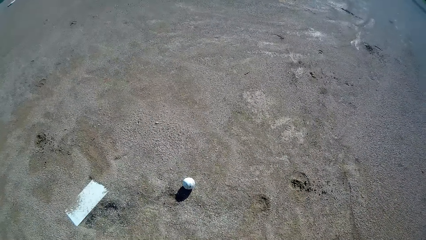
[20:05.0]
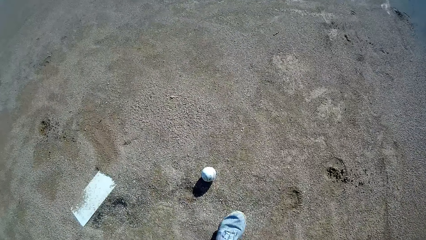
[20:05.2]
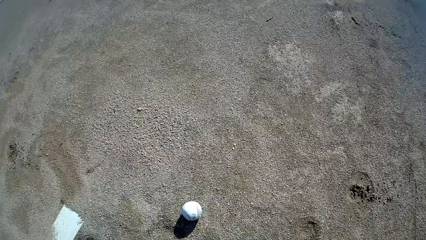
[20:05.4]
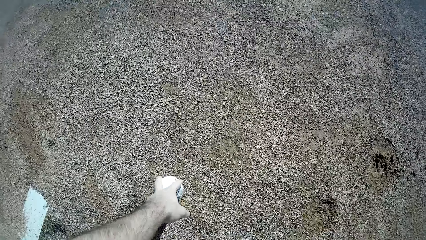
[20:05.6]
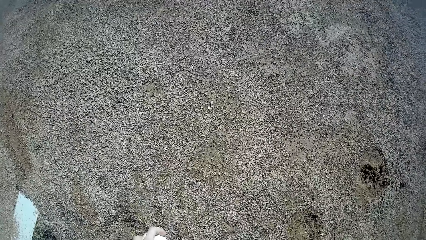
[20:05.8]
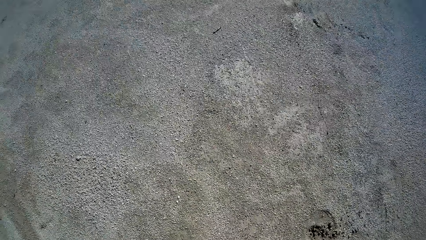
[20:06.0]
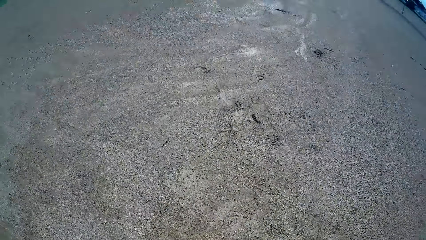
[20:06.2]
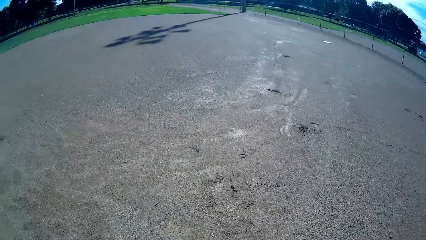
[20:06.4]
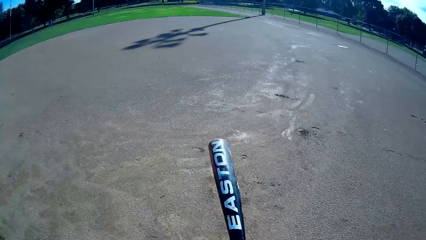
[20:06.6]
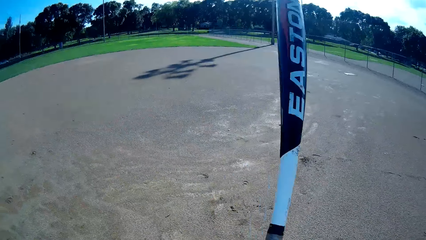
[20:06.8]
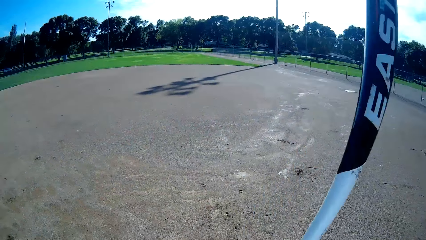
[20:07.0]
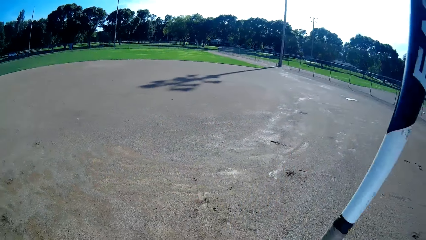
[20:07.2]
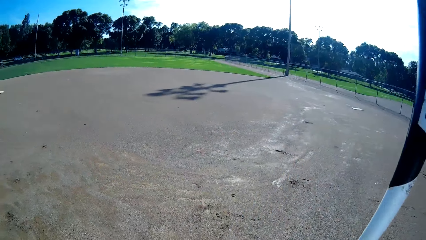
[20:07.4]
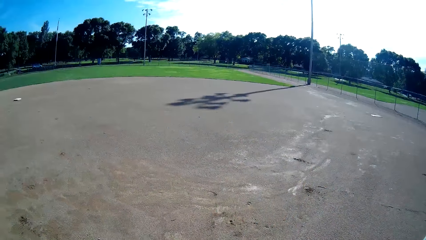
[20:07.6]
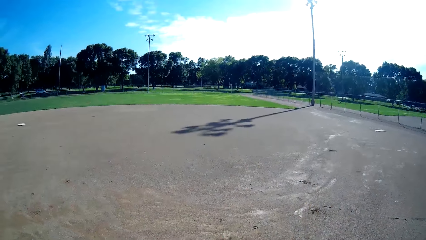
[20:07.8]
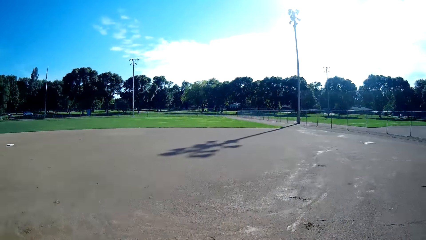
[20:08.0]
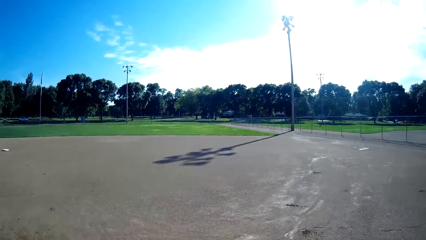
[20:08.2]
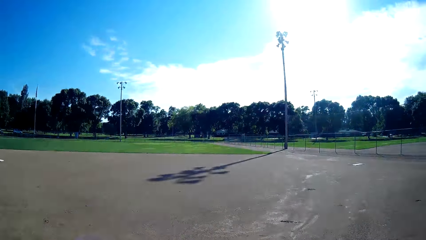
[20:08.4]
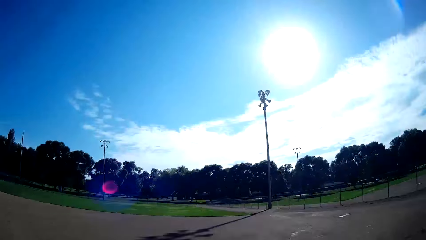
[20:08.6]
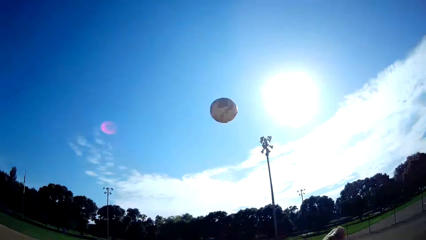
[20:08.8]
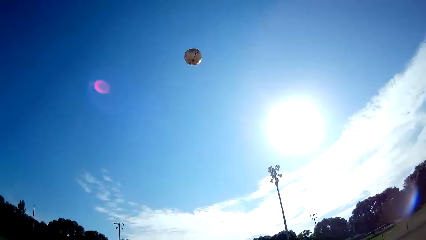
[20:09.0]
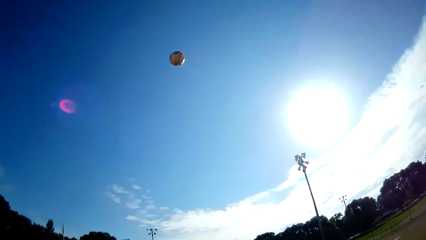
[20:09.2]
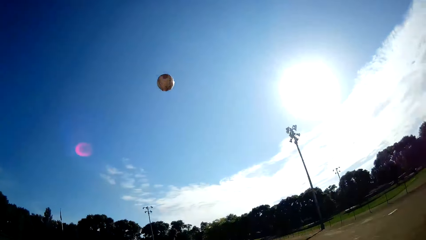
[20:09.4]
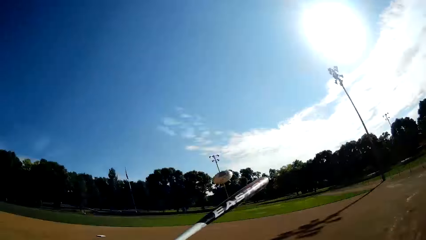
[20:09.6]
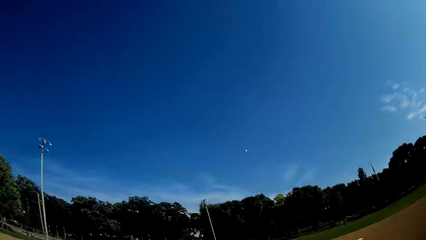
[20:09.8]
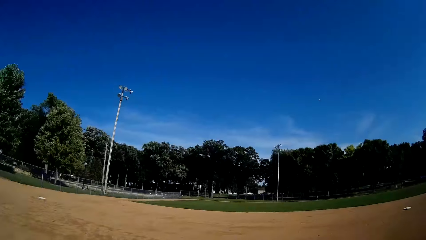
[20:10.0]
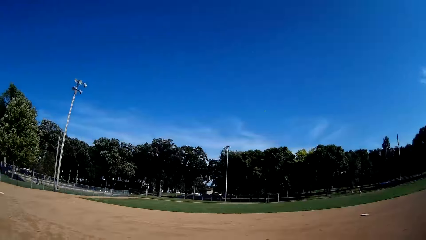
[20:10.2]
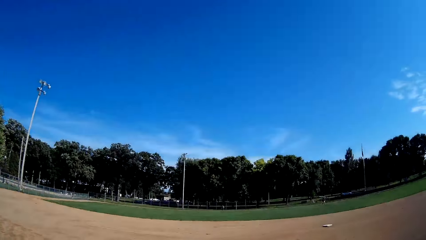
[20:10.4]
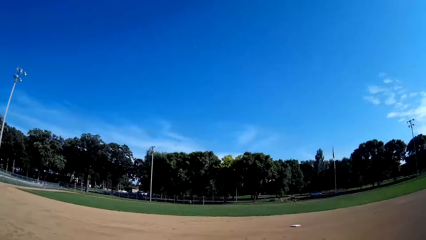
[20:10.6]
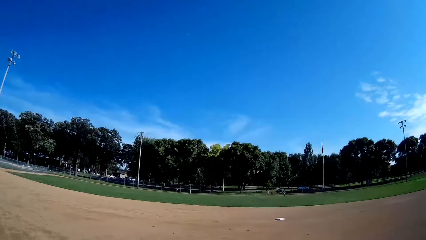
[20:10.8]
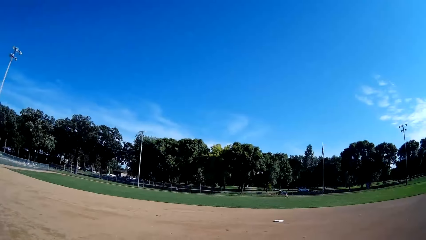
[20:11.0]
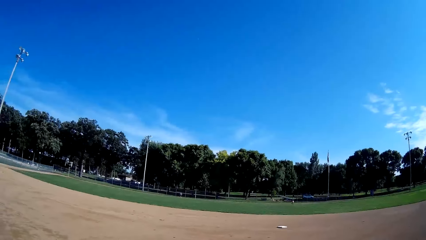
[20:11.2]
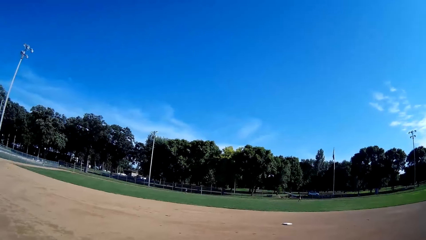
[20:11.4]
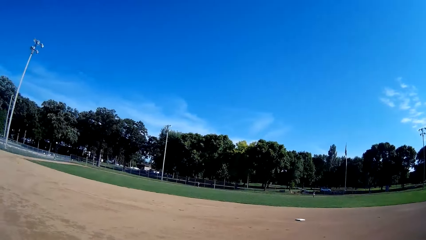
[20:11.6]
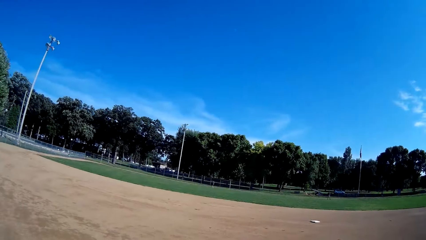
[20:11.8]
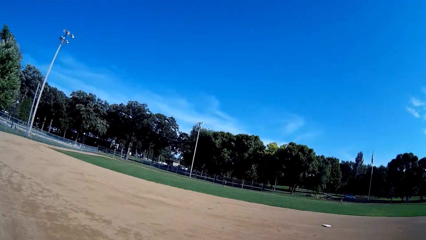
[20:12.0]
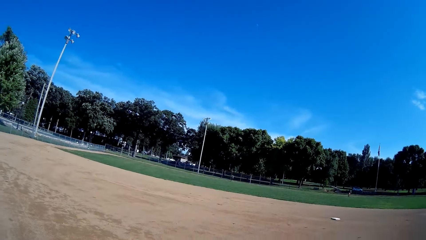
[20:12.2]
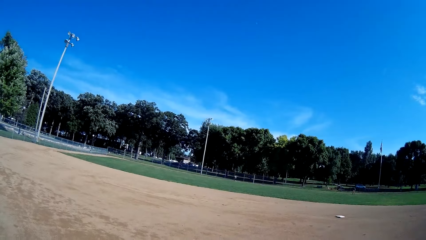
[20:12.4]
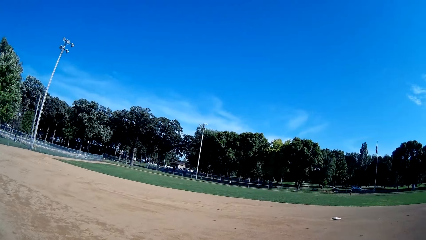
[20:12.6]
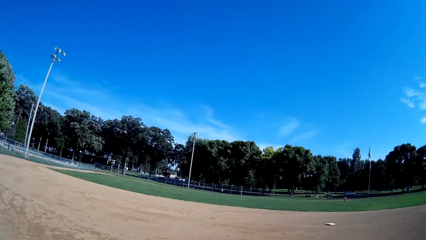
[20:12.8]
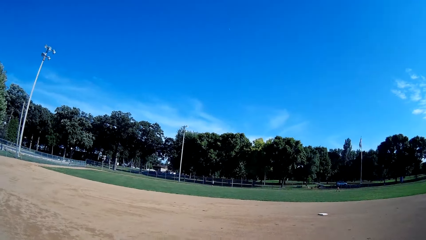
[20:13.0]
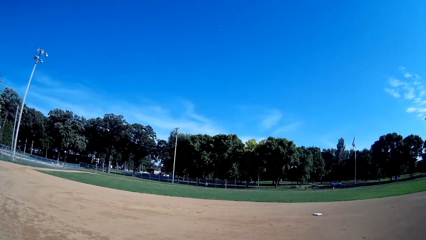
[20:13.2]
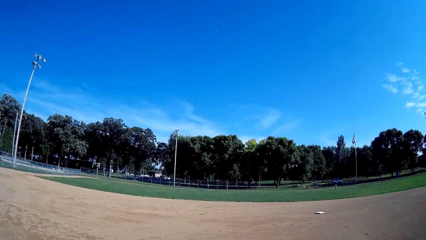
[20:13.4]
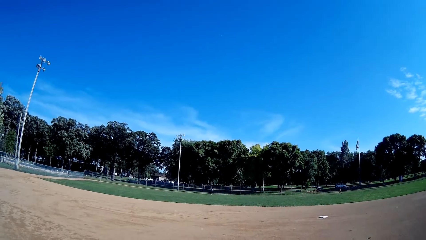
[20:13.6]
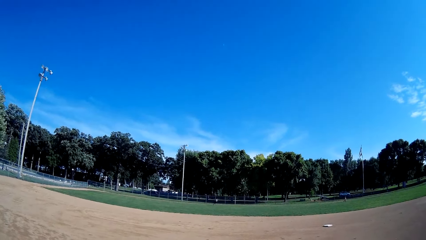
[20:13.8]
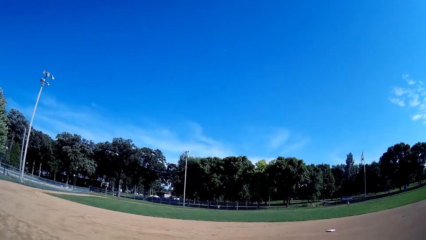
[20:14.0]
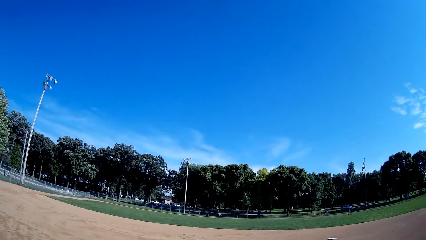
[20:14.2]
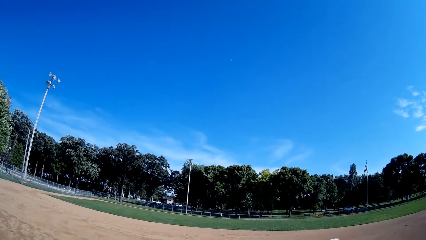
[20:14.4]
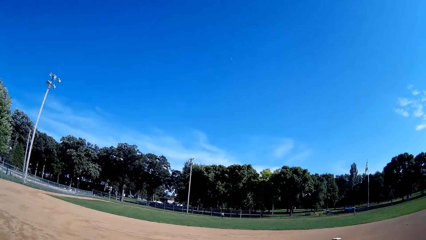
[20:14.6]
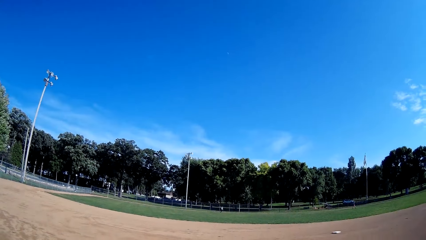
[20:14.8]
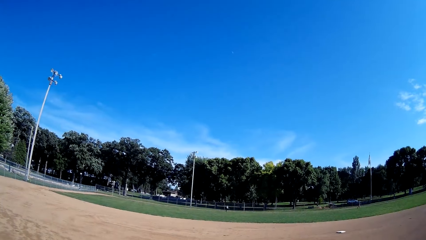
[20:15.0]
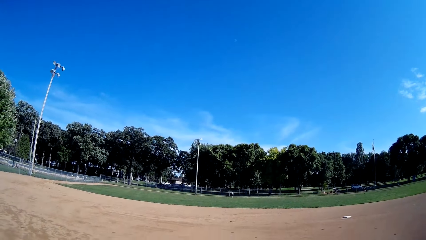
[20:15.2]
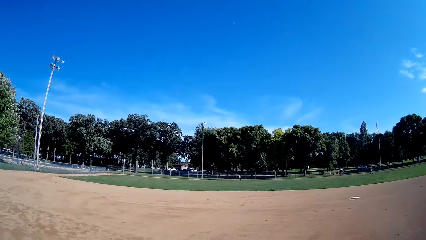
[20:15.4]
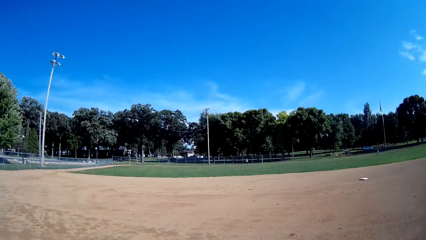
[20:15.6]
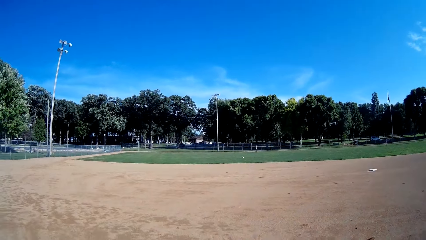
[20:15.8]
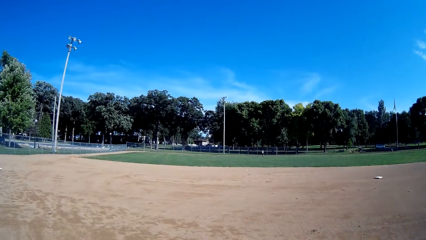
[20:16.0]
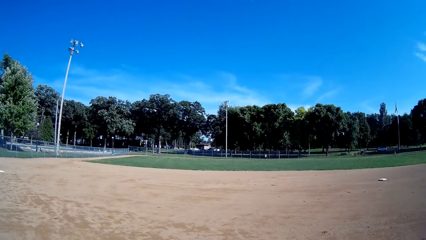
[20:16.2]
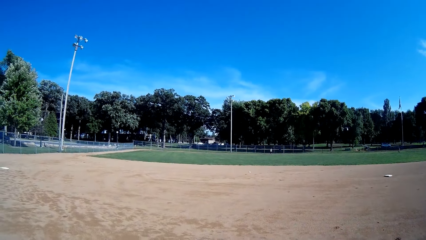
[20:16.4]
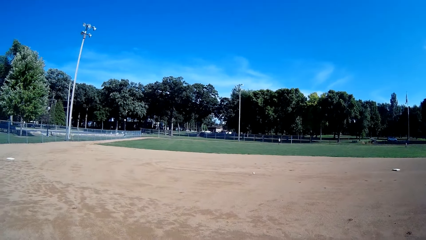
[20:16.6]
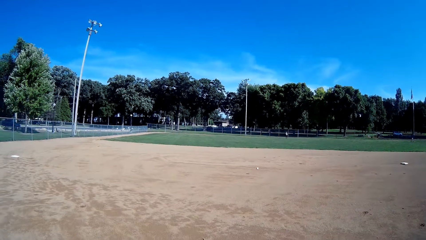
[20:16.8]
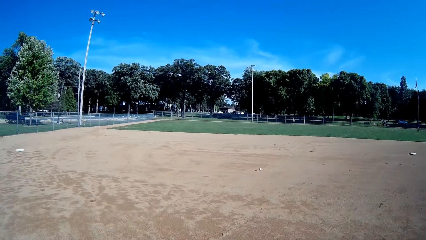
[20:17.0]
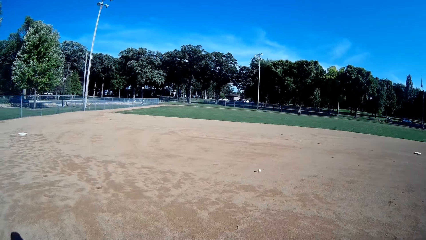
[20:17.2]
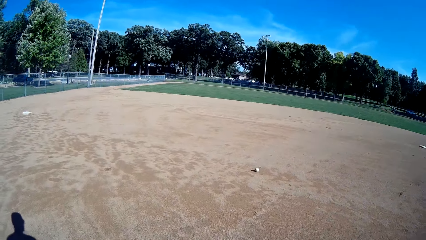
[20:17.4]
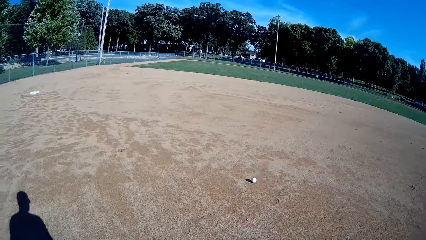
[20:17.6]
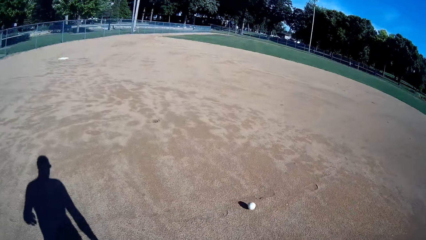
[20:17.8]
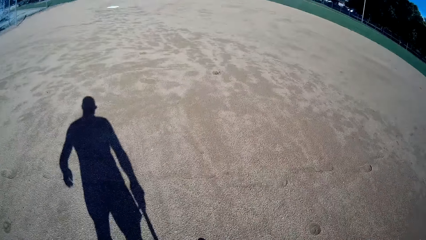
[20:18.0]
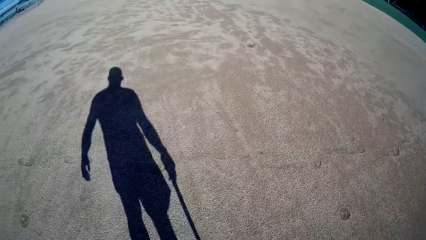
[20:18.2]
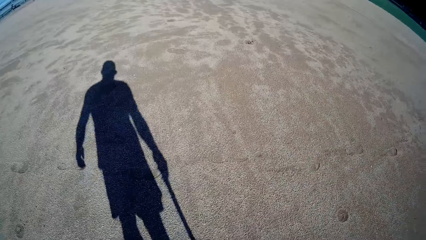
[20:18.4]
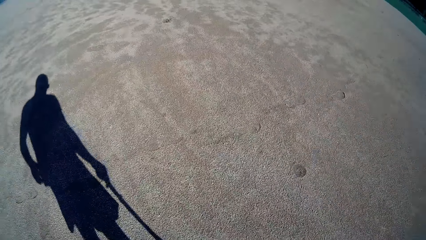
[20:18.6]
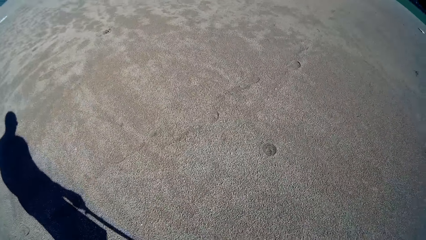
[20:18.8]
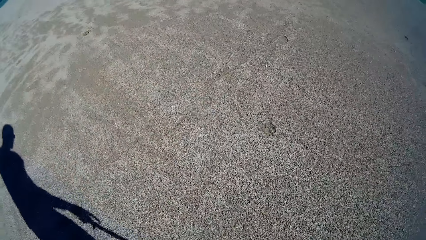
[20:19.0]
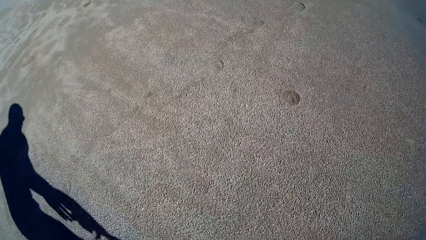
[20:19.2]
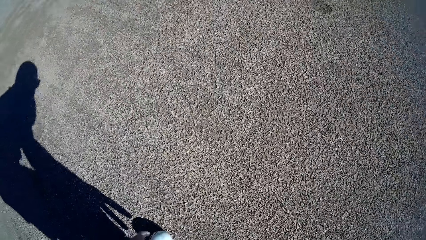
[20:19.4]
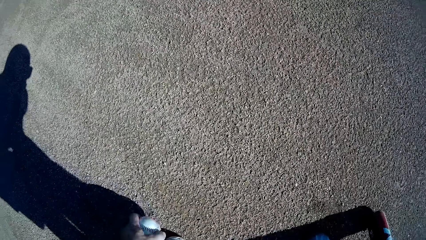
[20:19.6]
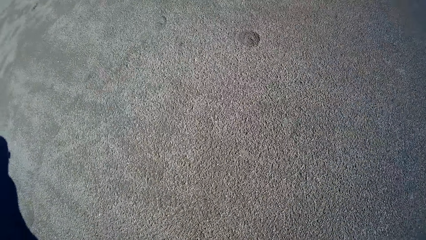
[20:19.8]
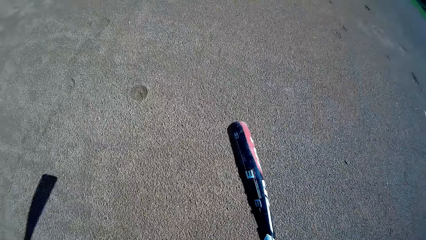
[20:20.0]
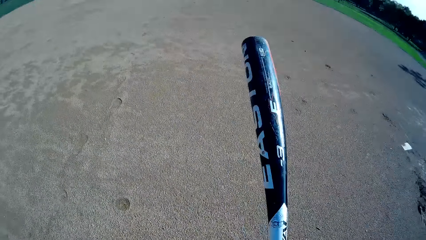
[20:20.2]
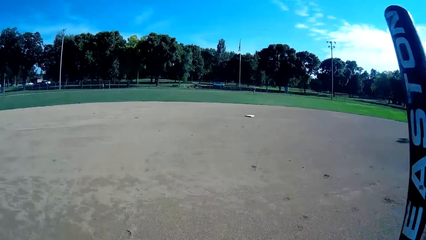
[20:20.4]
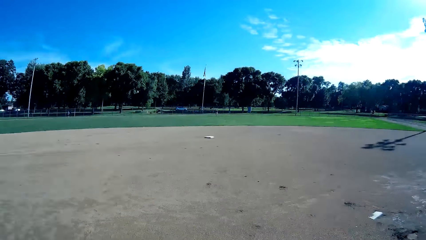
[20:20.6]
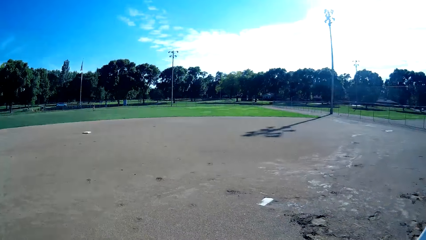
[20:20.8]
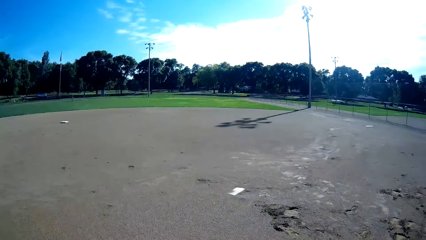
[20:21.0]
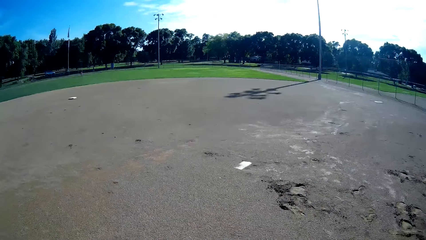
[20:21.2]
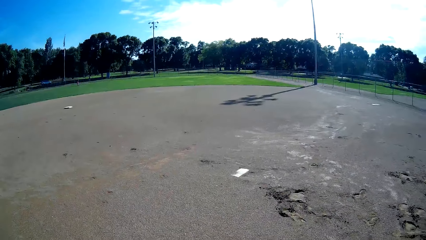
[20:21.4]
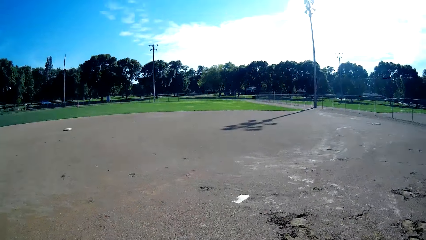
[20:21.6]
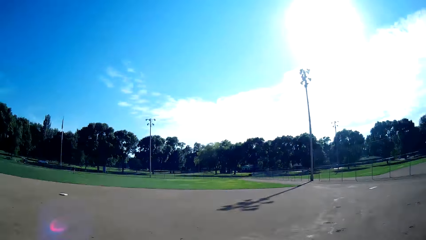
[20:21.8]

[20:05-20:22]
The camera wearer picks up the baseball on the floor. They throw the baseball up. They hit the baseball with the baseball bat towards the man. They stare at the baseball. The man throws the baseball to the camera wearer. The camera wearer stops the baseball. They pick up the baseball on the floor.
